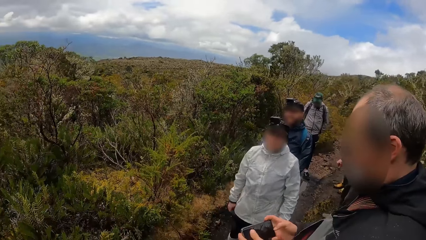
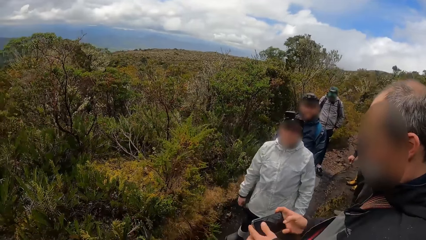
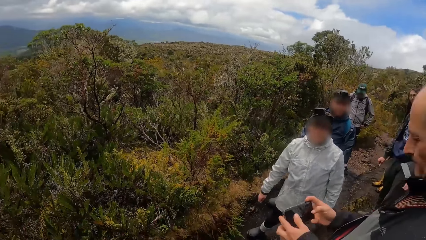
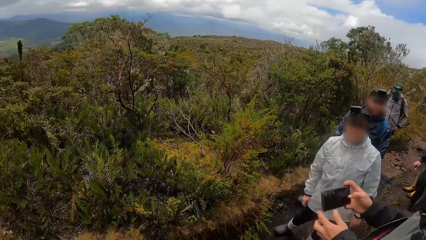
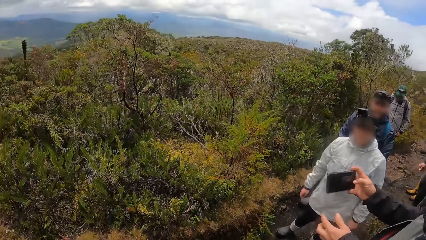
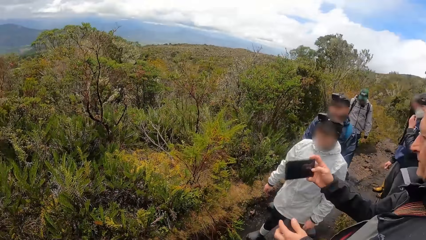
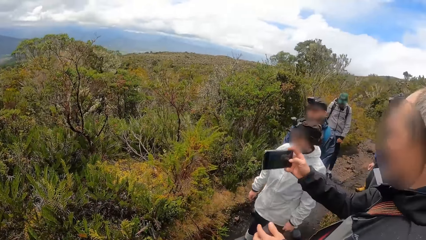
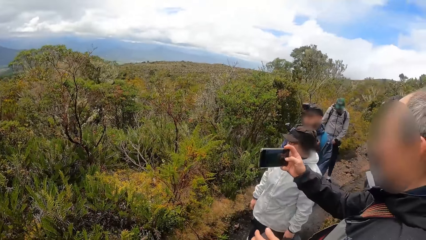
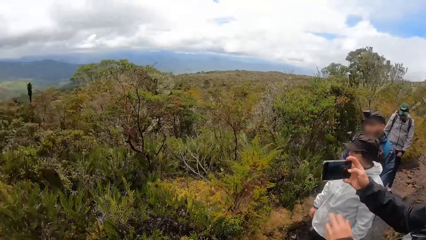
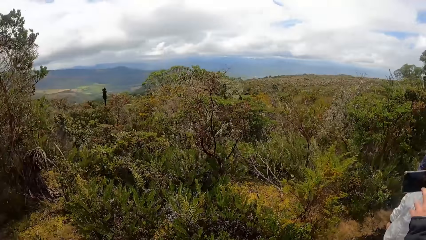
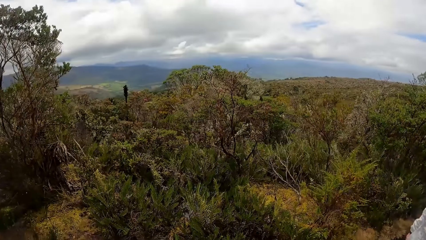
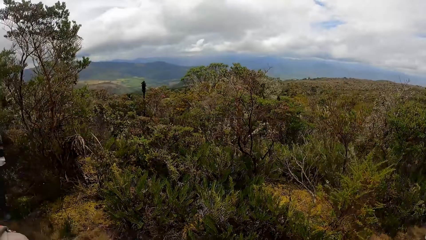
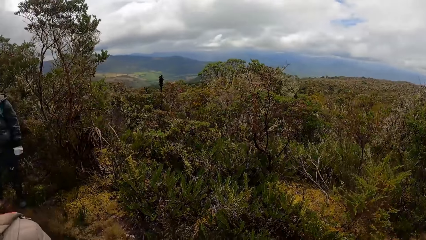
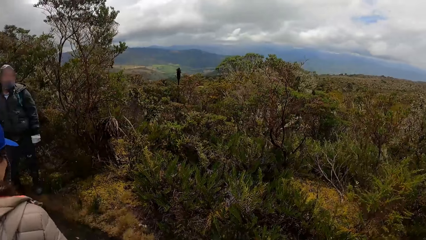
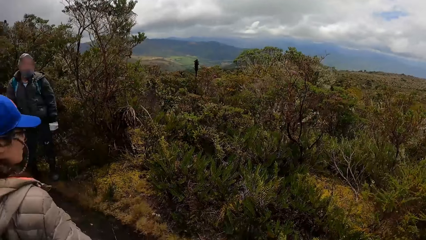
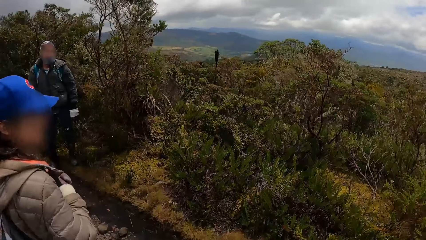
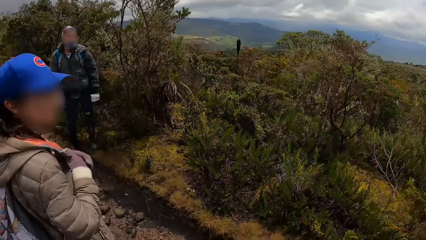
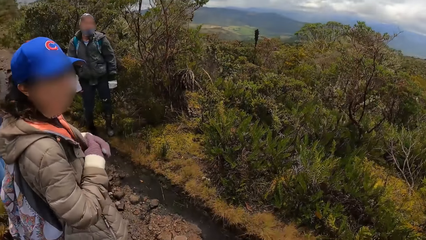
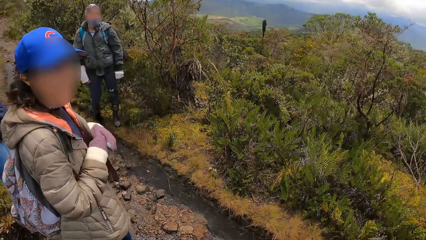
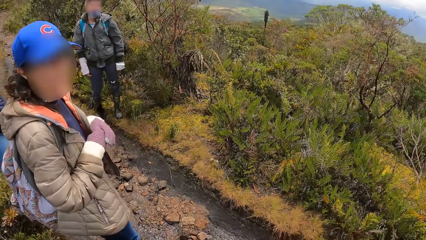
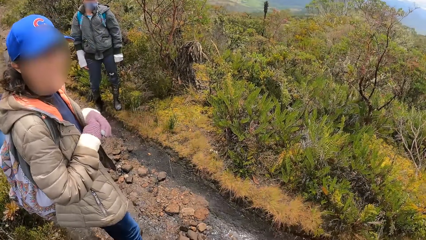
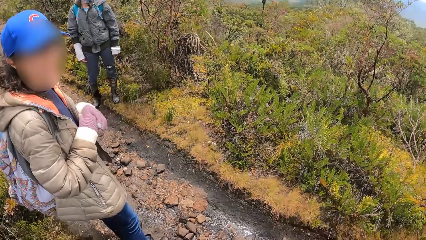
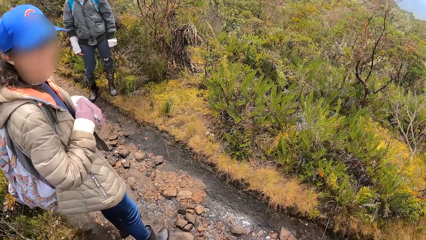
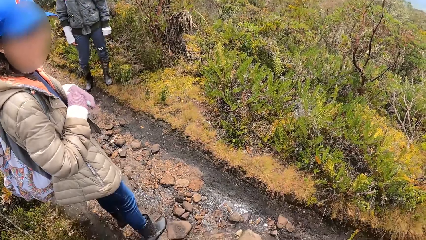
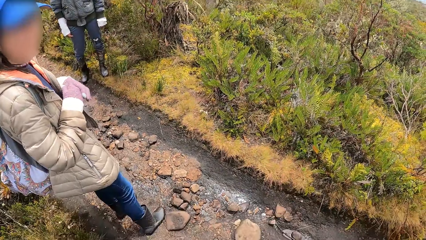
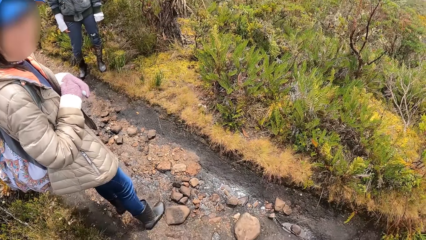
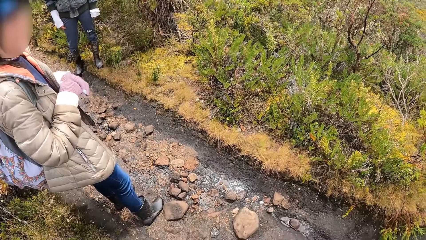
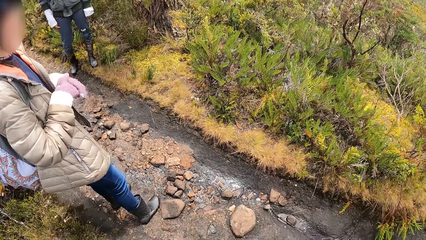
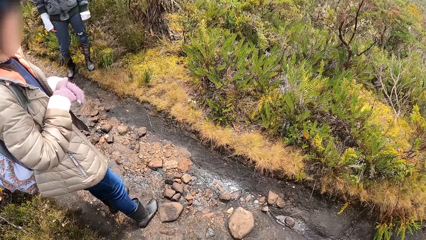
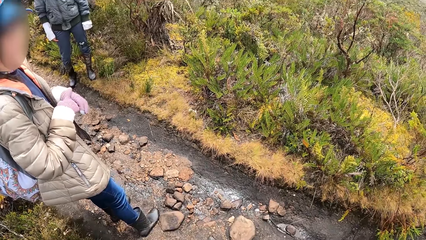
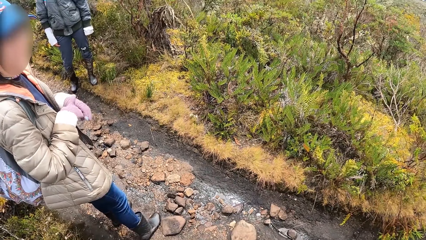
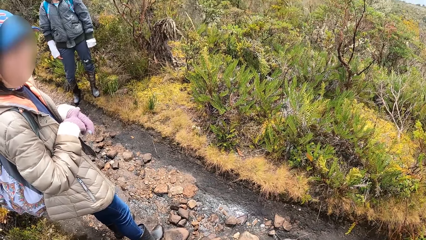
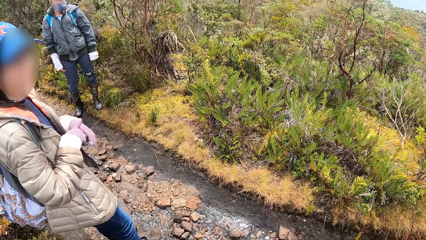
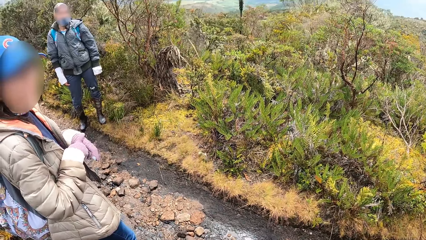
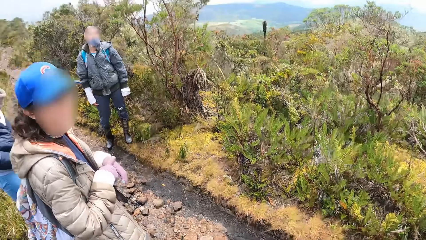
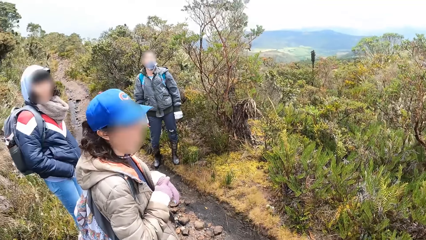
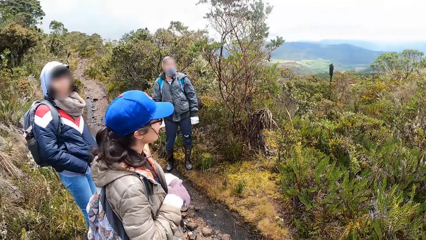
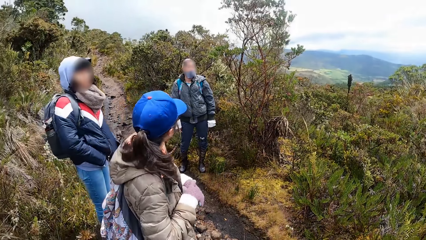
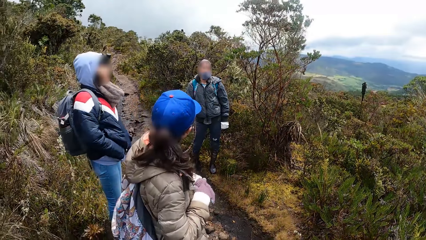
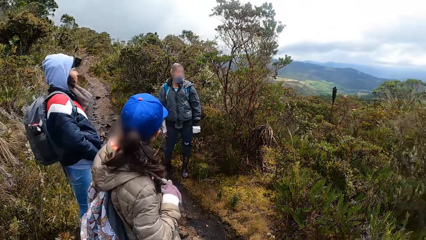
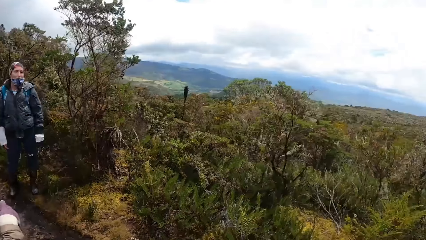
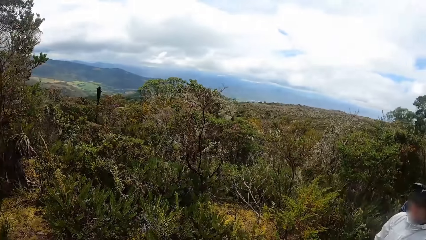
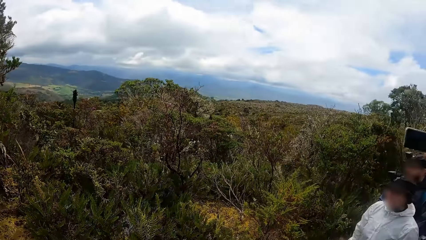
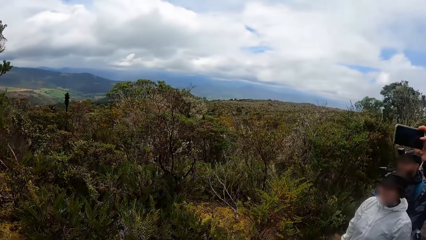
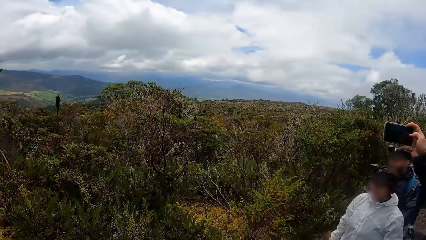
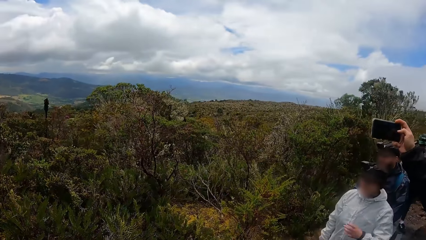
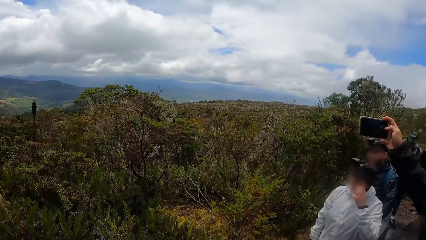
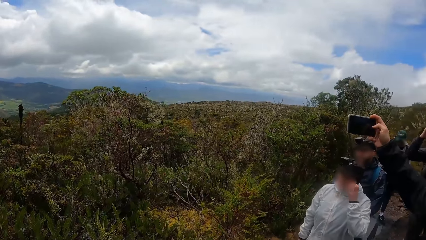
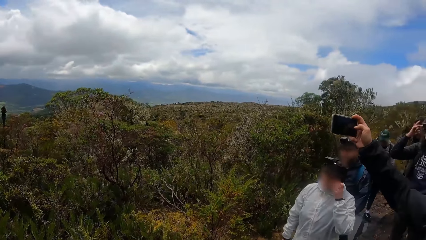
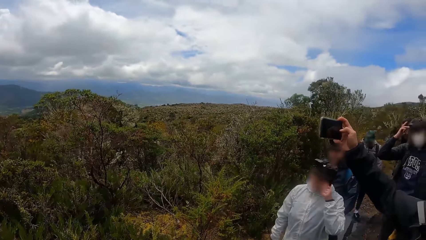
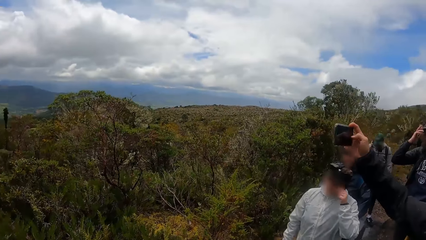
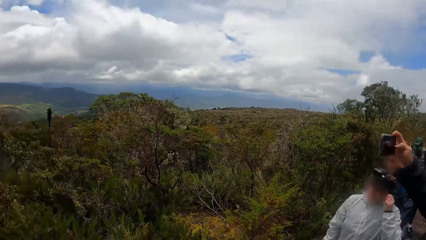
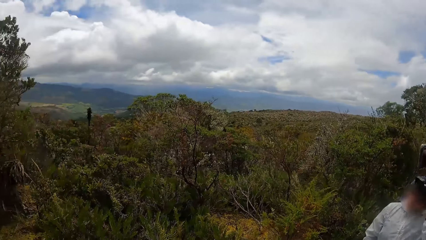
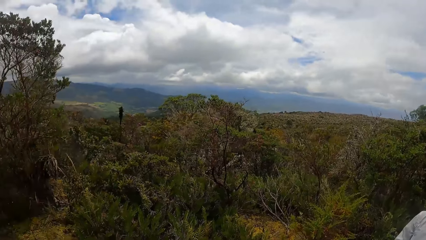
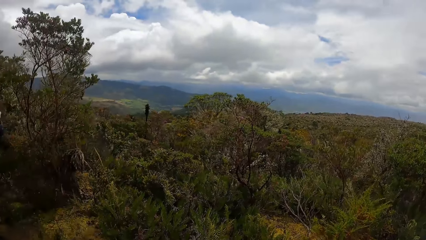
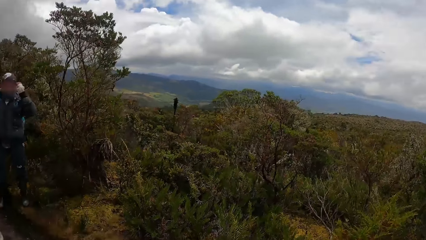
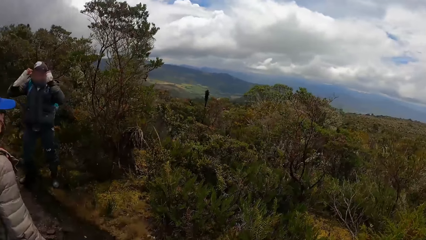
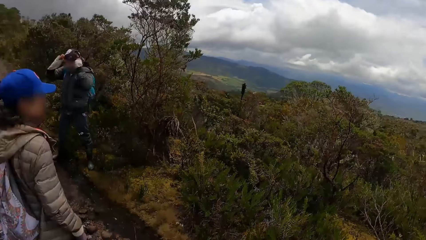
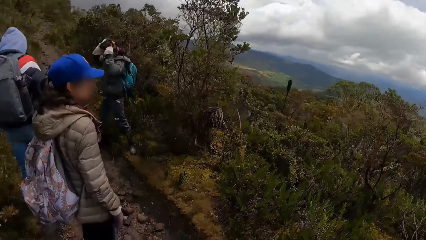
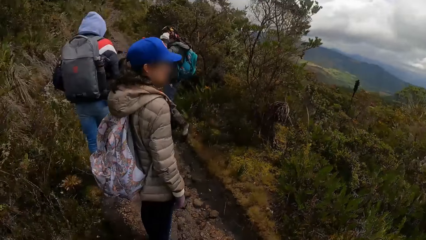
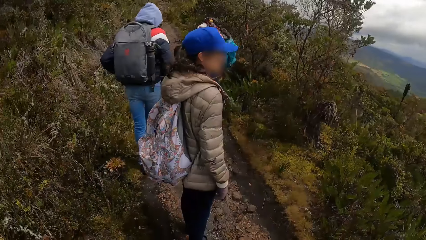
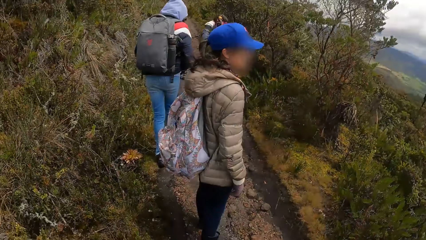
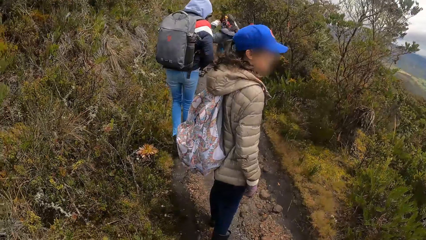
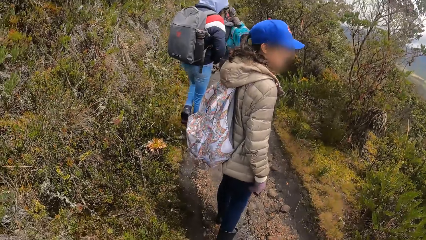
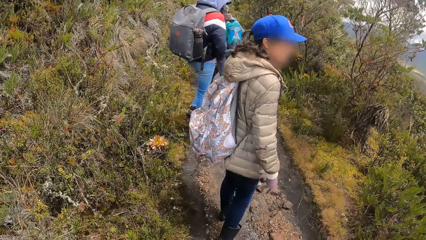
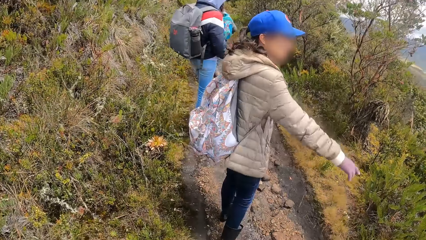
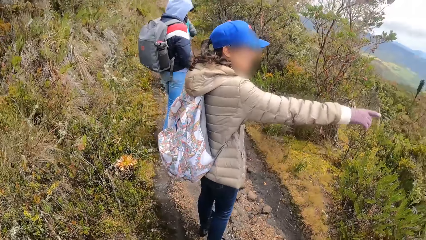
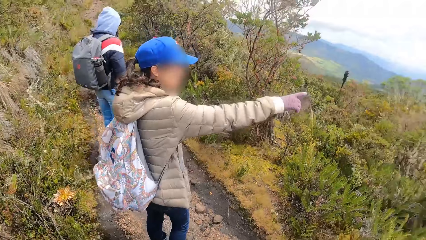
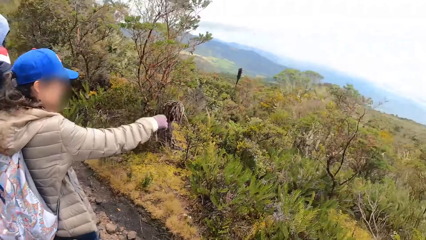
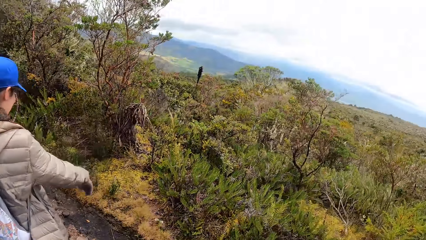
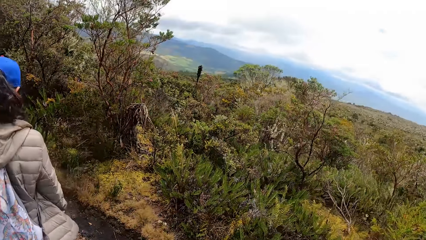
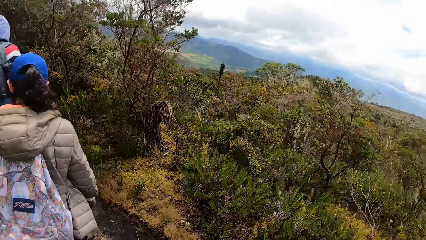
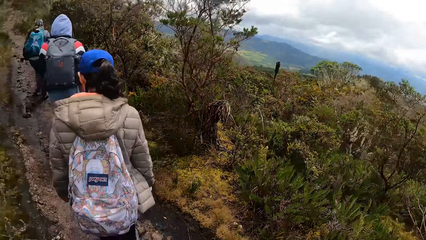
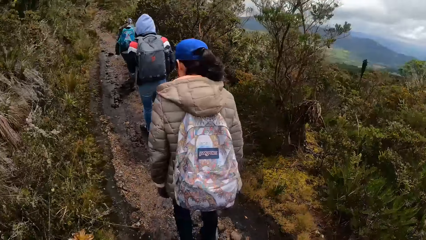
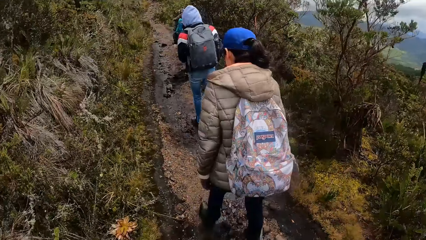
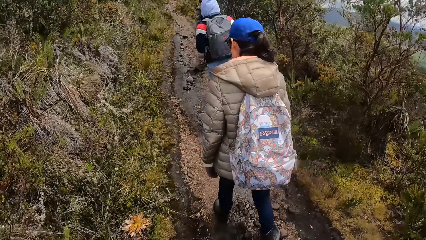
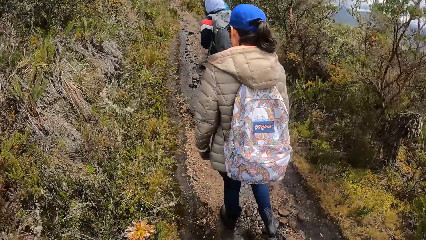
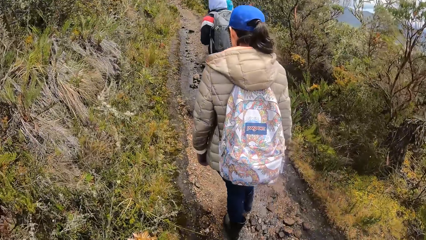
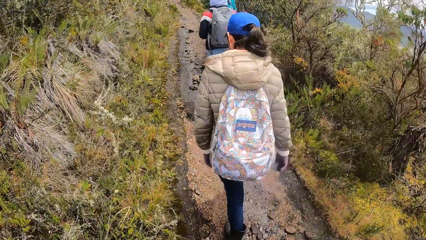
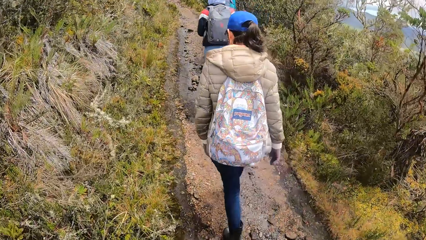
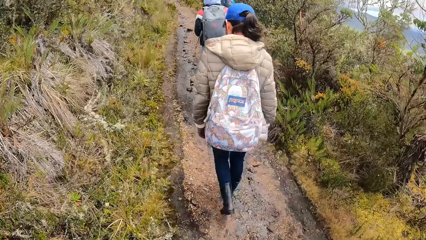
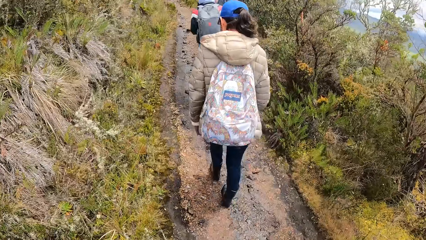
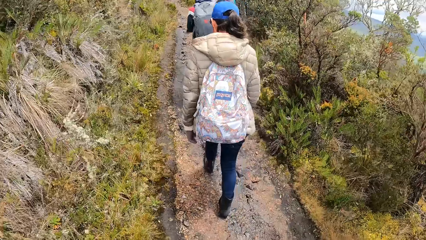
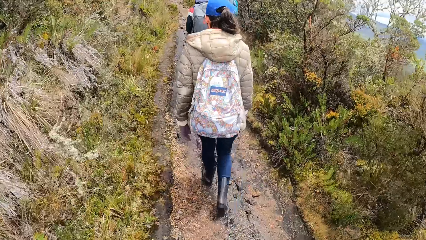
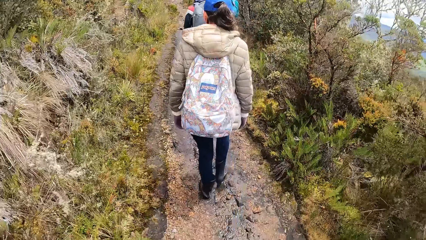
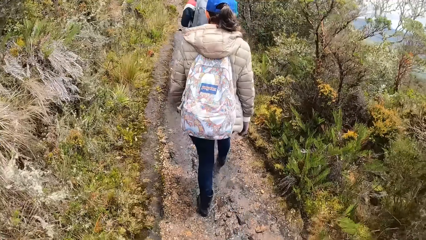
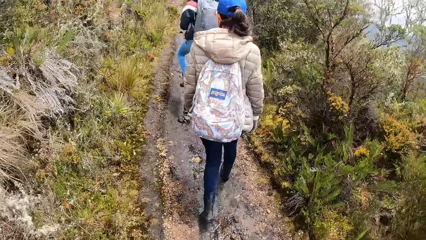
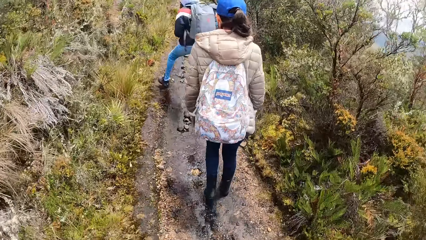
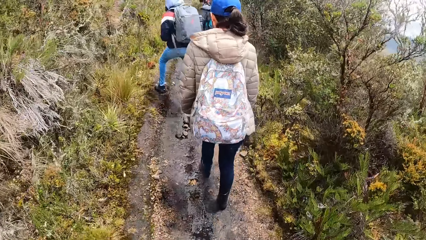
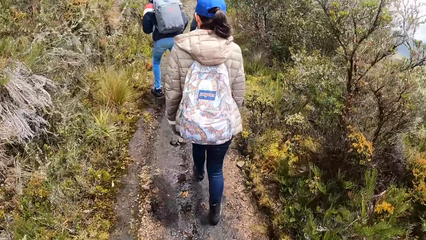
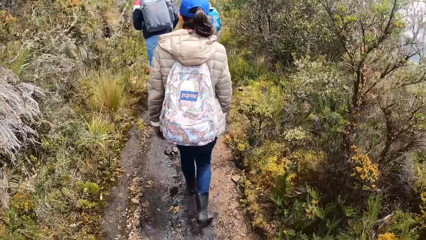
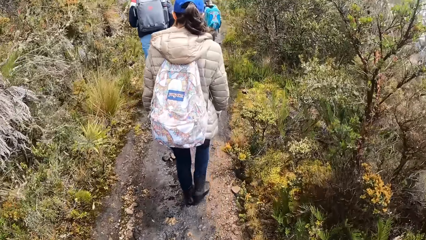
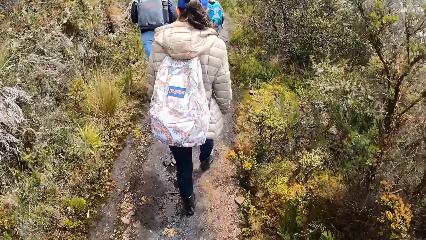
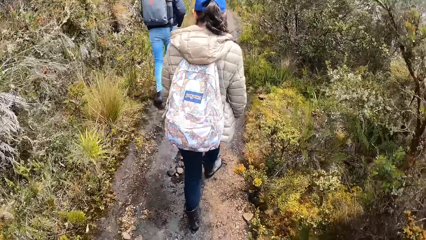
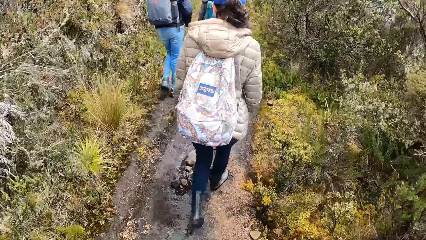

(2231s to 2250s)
A man takes a photo with a phone. The camera wearer looks around. They walk along the pathway of the forest reserve.
